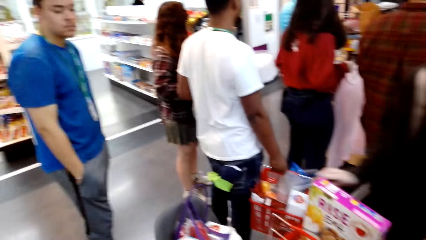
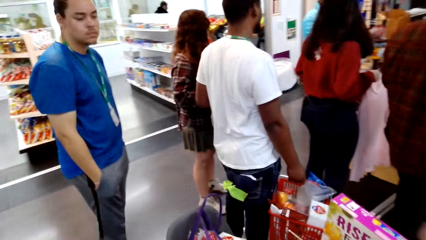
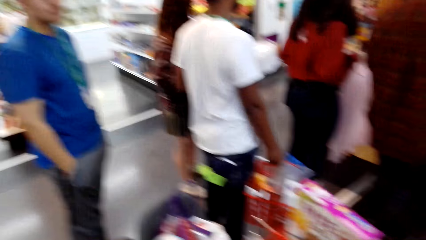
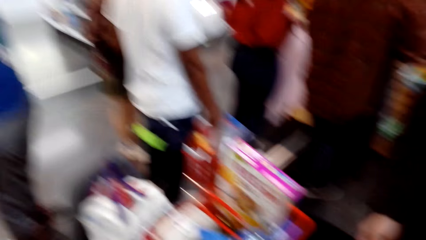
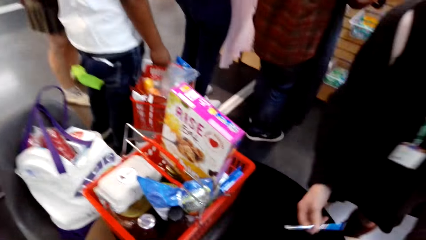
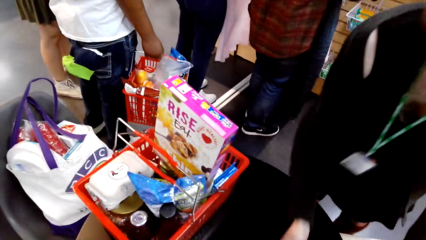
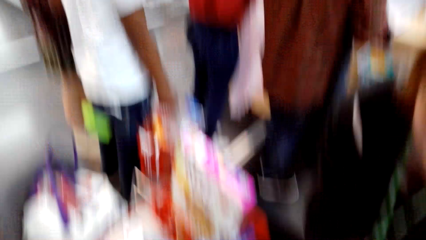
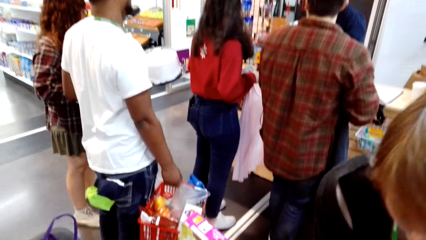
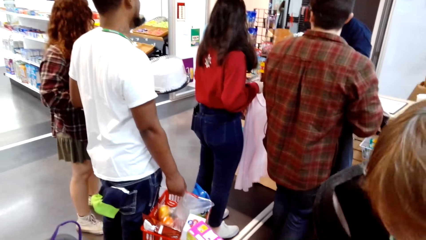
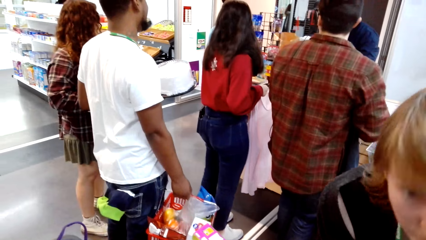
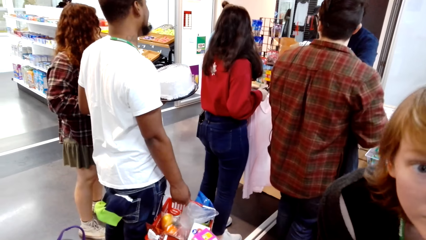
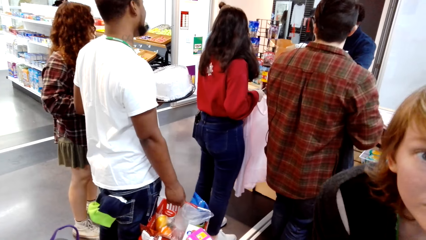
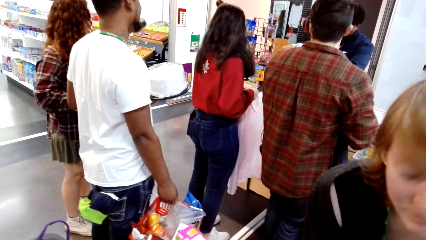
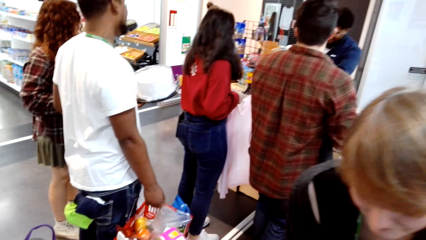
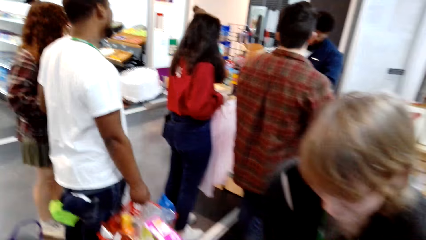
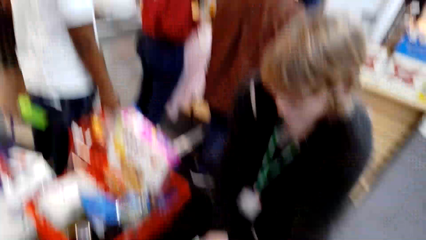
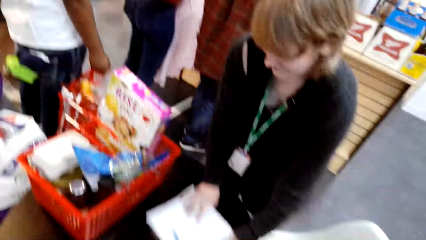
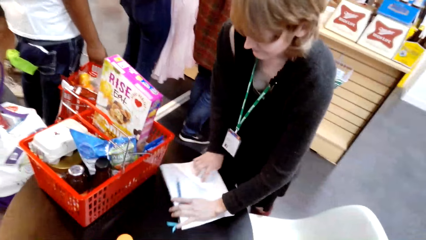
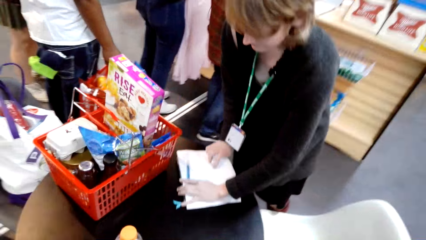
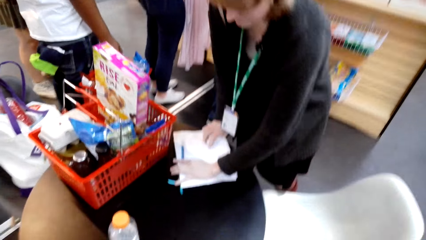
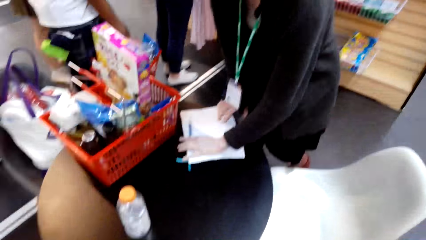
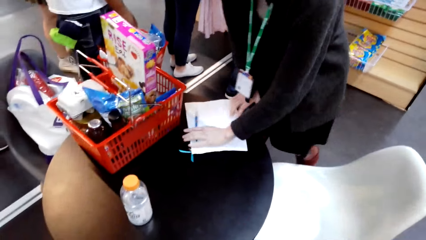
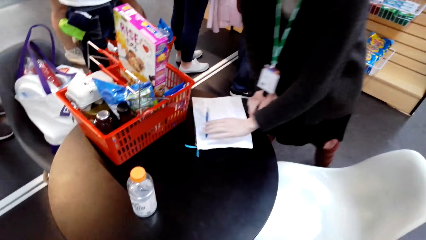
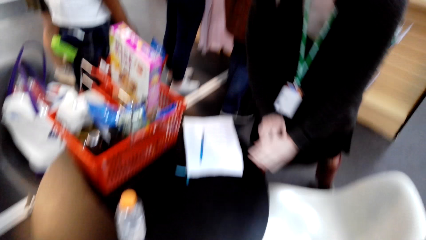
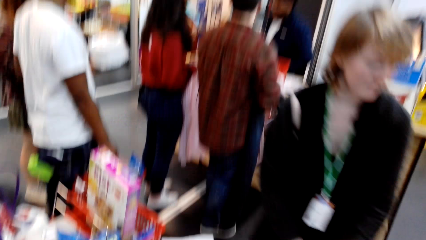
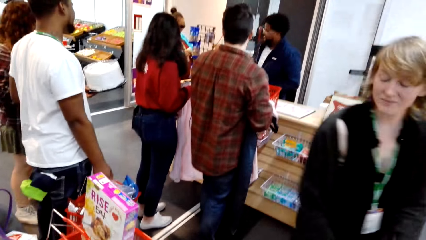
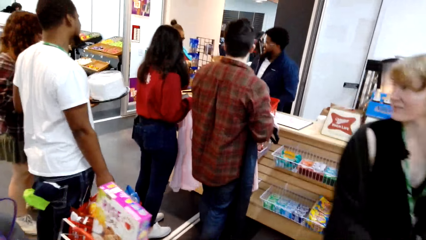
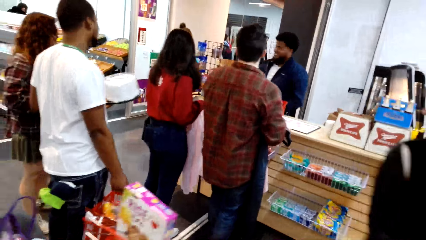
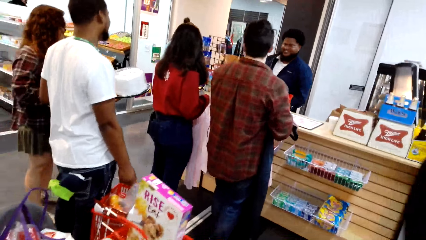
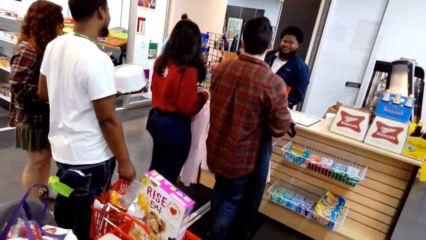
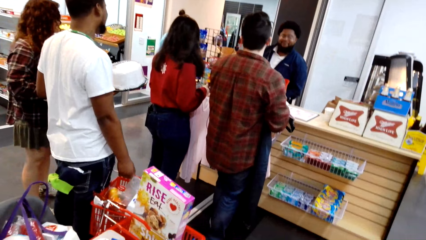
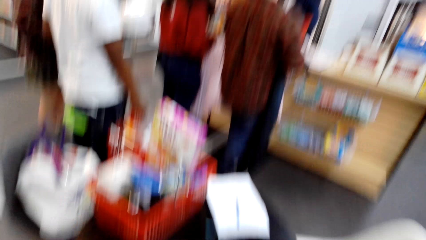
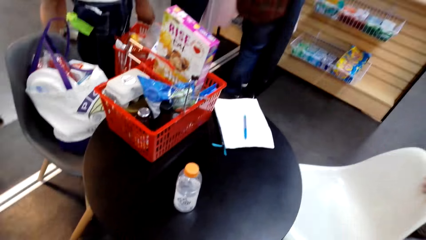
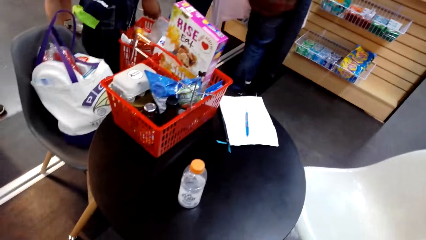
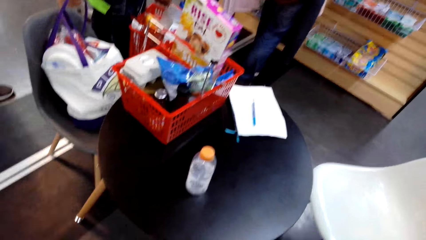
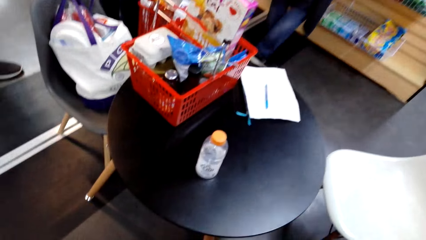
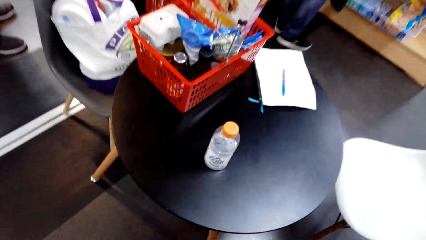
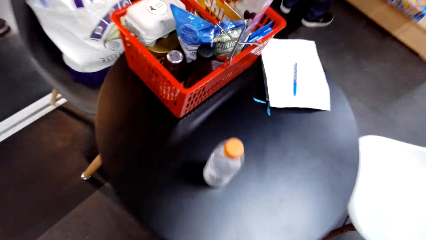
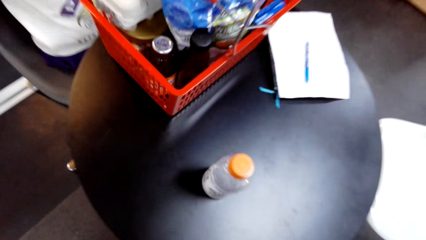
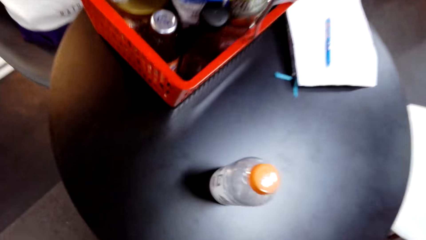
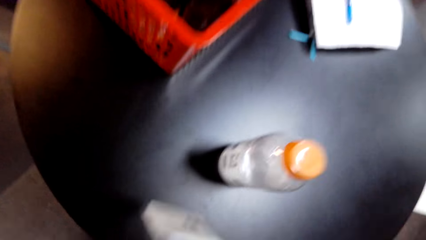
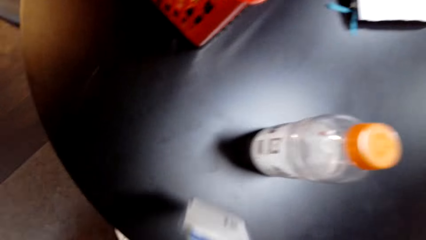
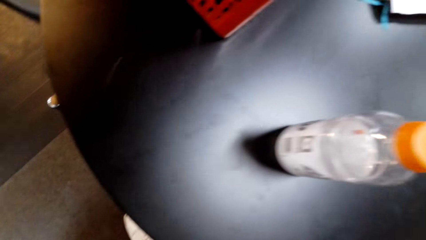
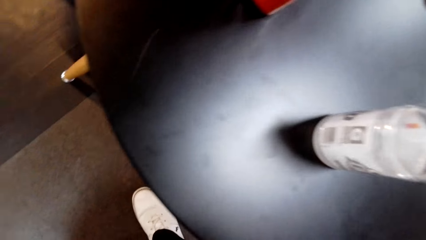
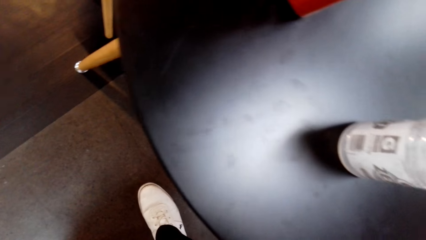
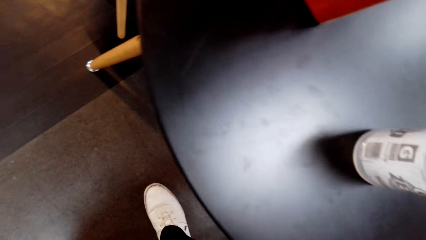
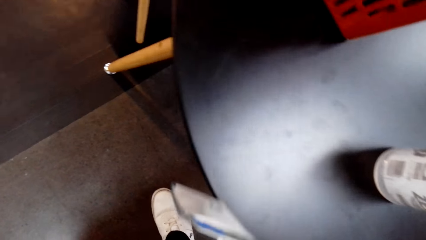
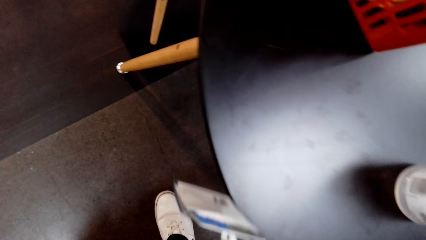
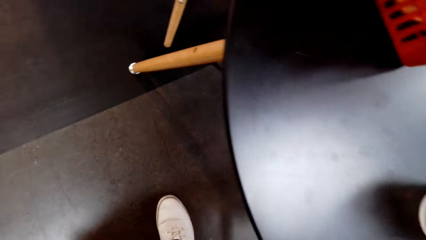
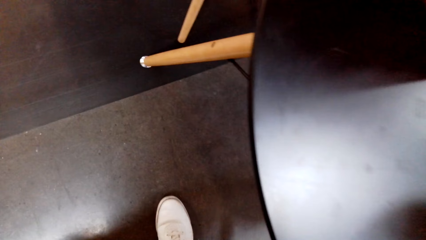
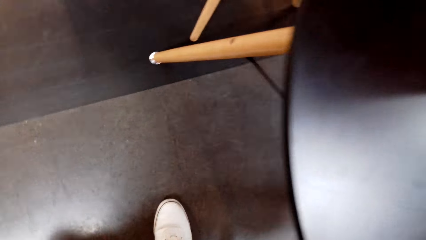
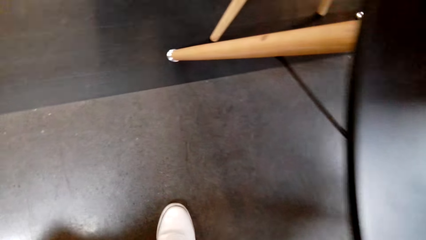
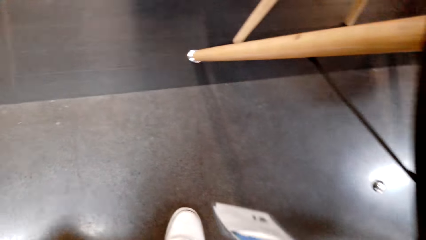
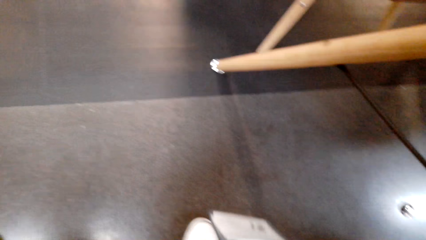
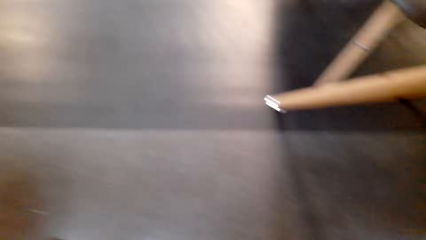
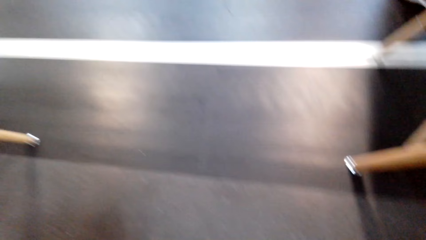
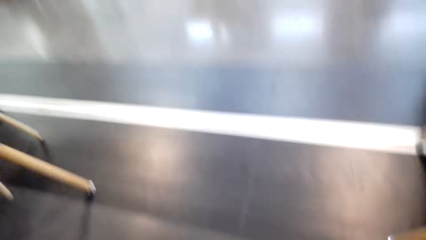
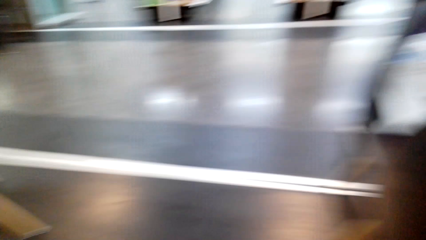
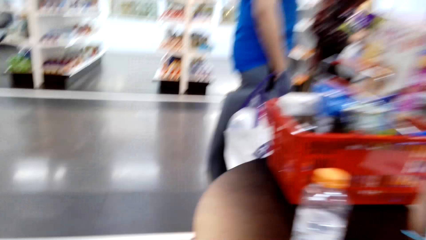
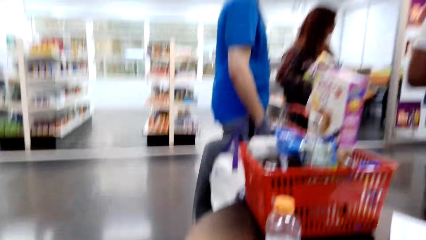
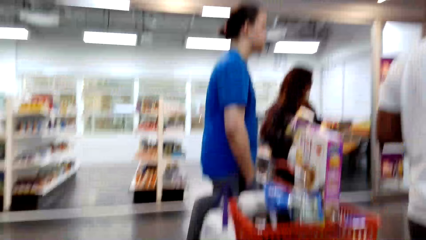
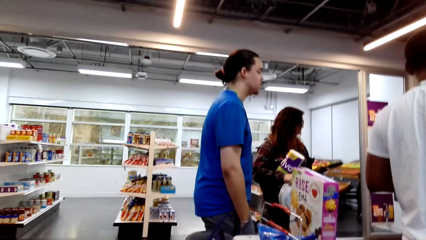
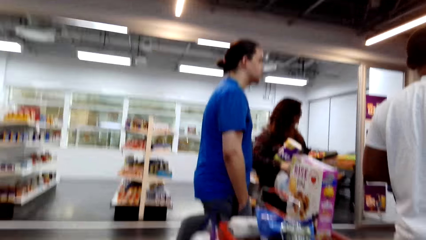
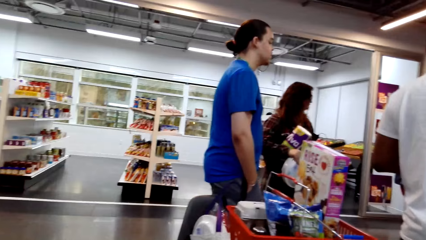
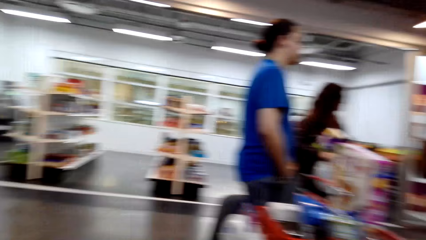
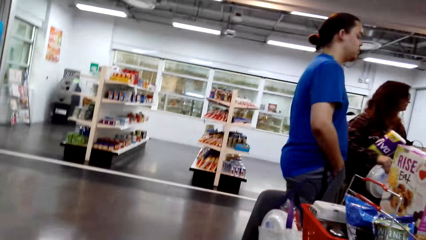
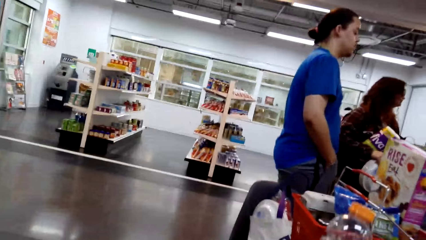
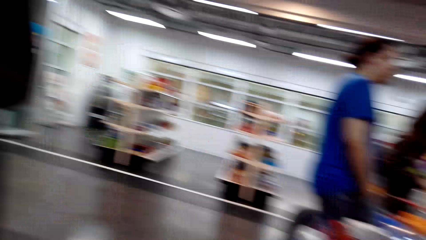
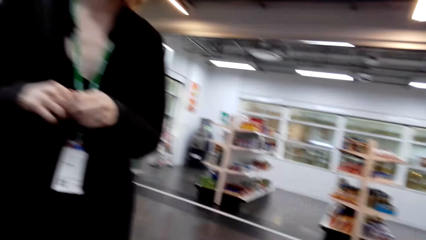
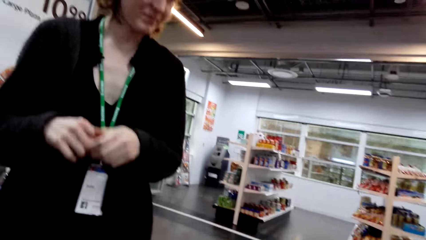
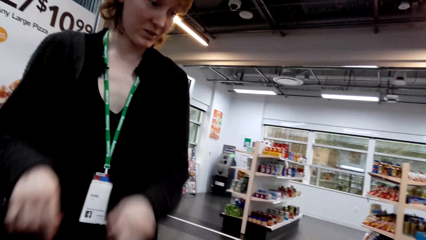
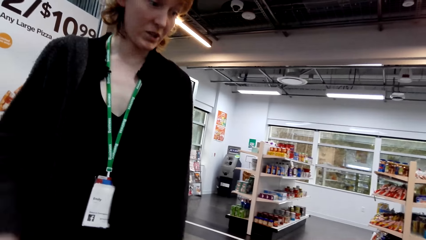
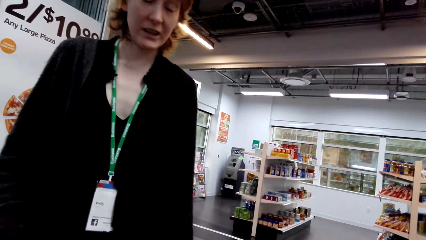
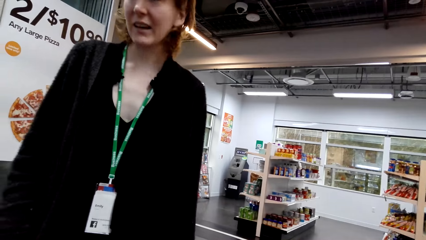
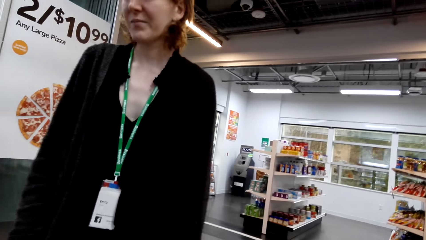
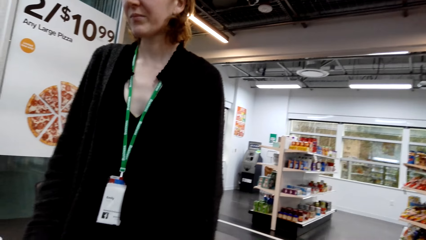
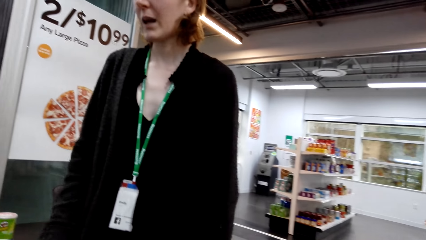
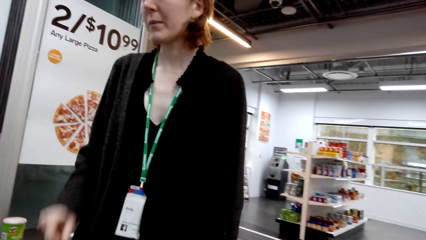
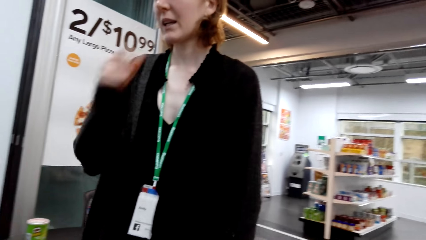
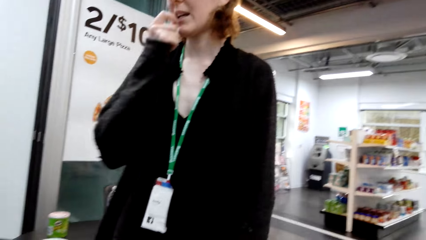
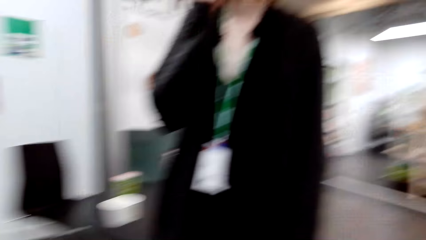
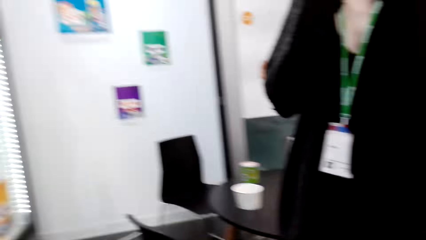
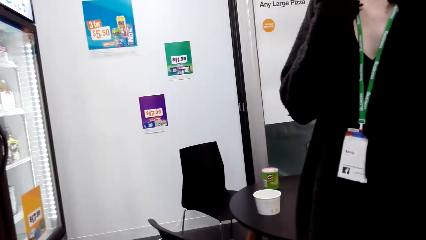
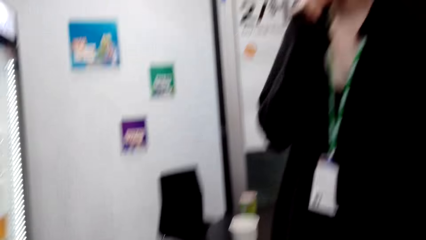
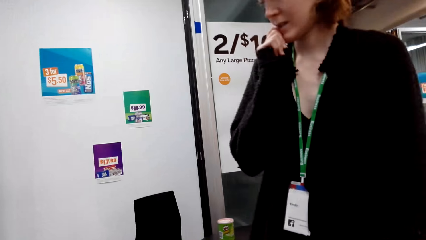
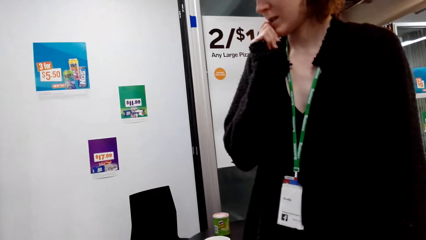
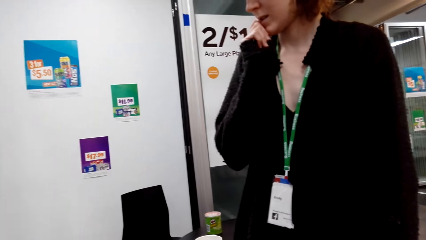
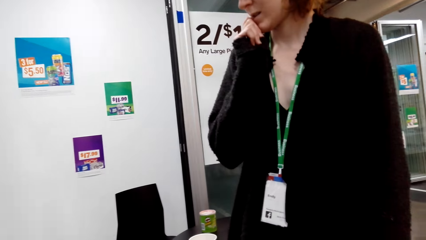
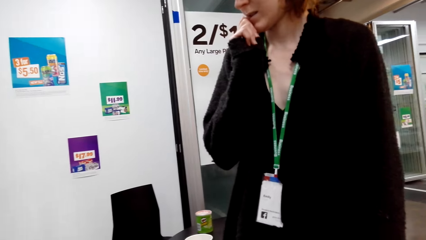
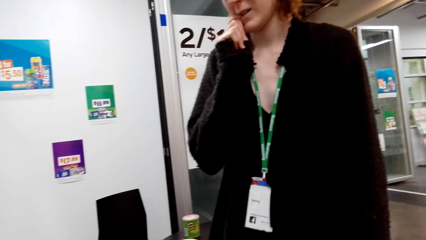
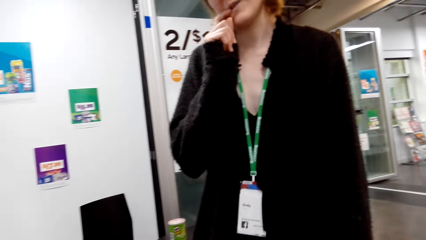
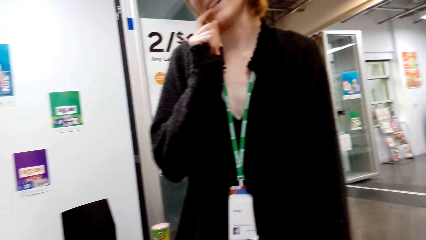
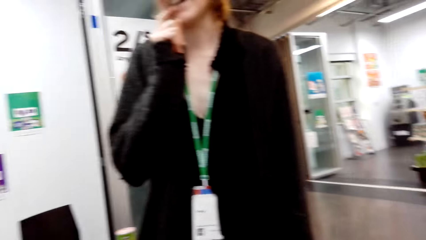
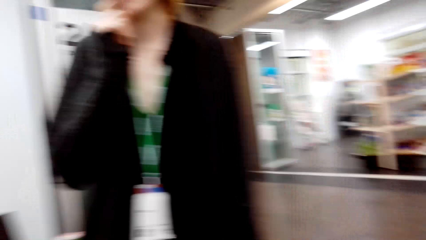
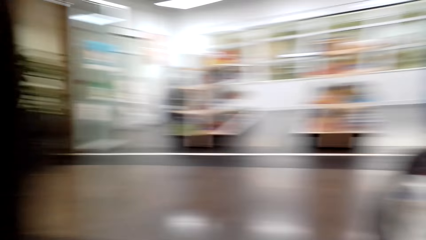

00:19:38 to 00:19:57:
The camera wearer looks around. A lady holds the paper. The camera wearer looks around. The lady walks around. The camera wearer looks around. They look around again. The lady talks with the camera wearer. The lady talks with the camera wearer again and moves hands.
